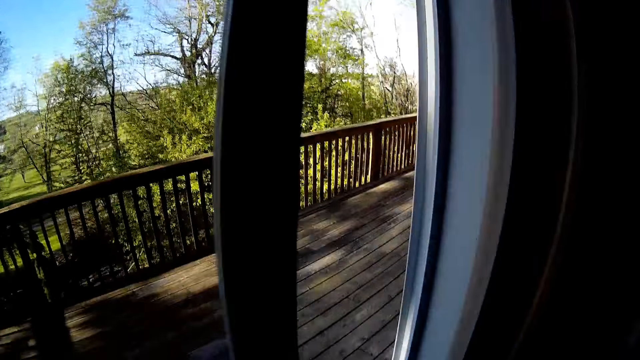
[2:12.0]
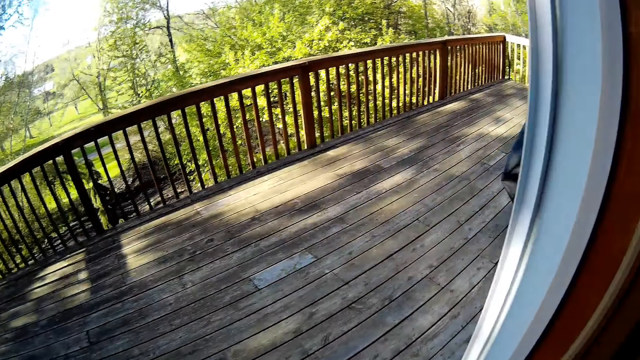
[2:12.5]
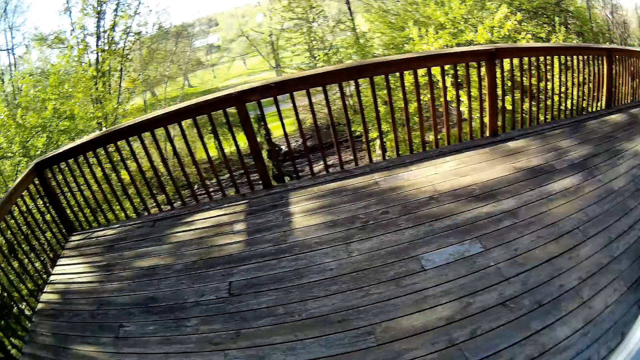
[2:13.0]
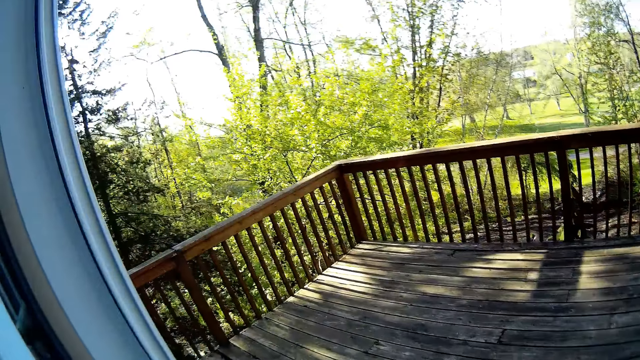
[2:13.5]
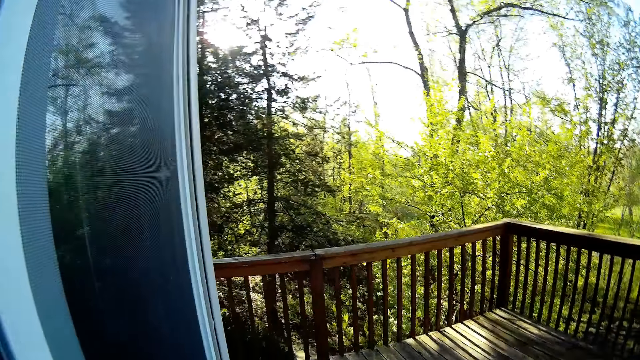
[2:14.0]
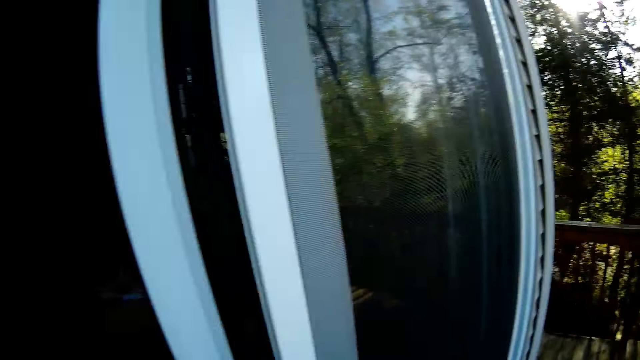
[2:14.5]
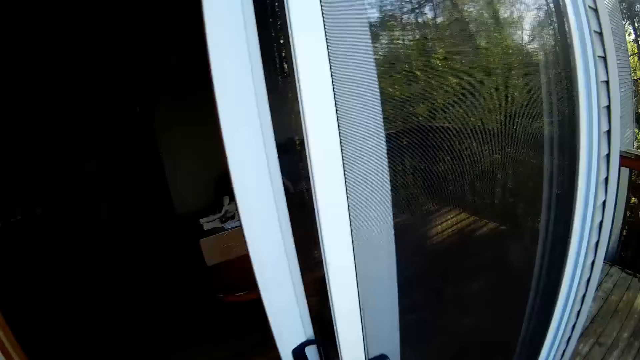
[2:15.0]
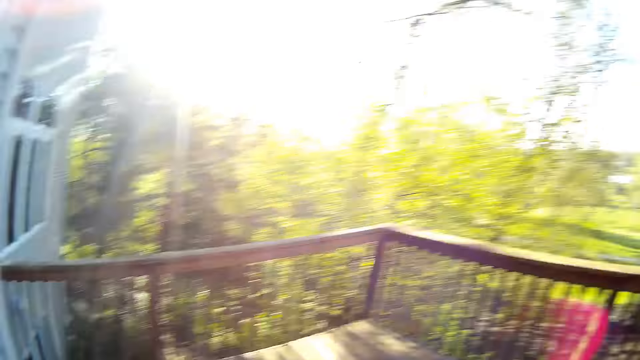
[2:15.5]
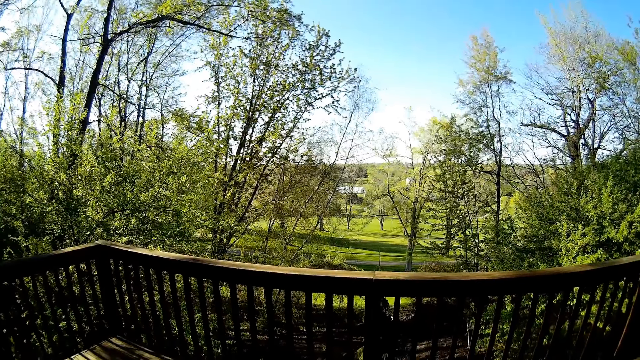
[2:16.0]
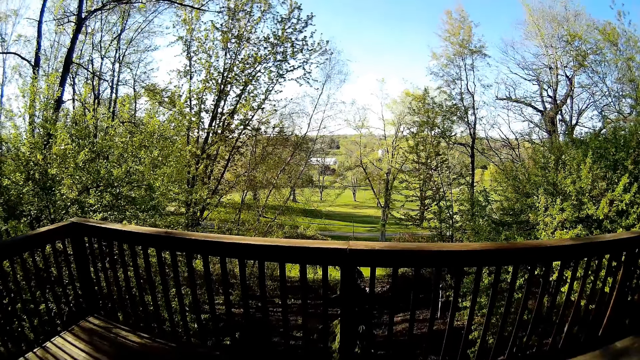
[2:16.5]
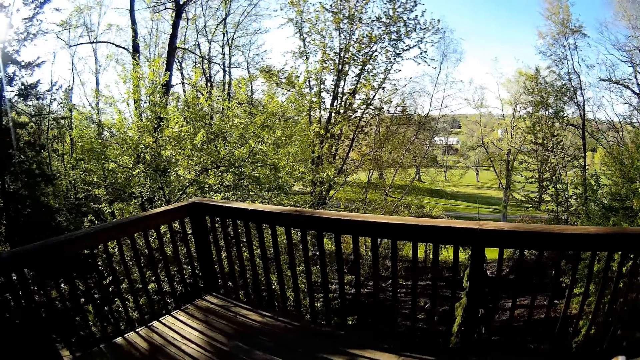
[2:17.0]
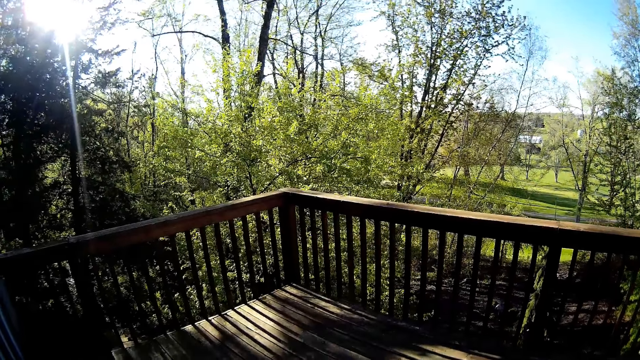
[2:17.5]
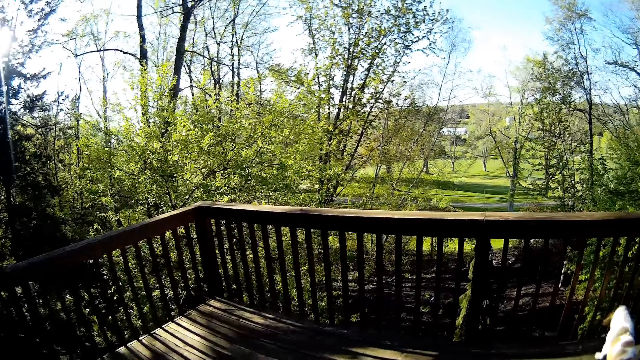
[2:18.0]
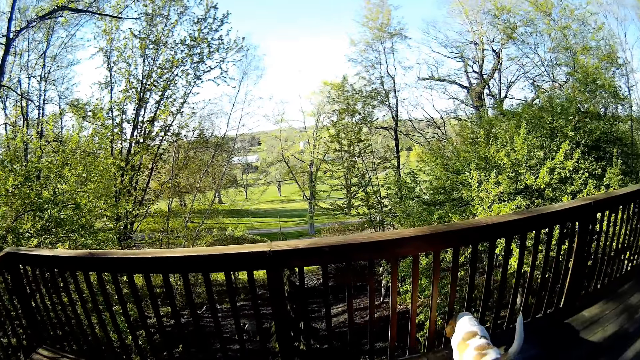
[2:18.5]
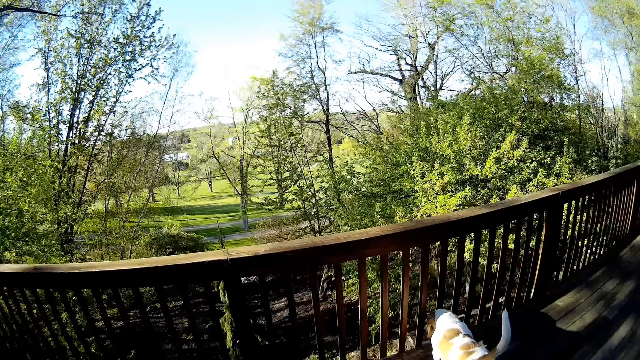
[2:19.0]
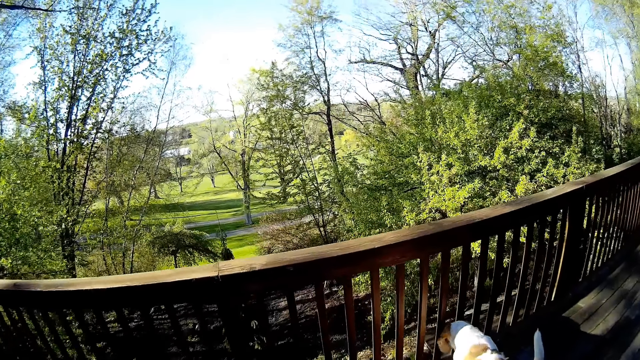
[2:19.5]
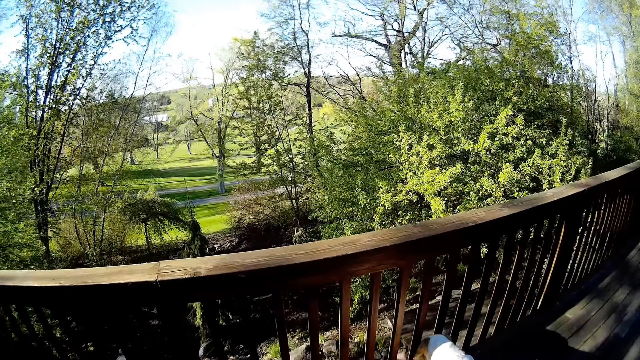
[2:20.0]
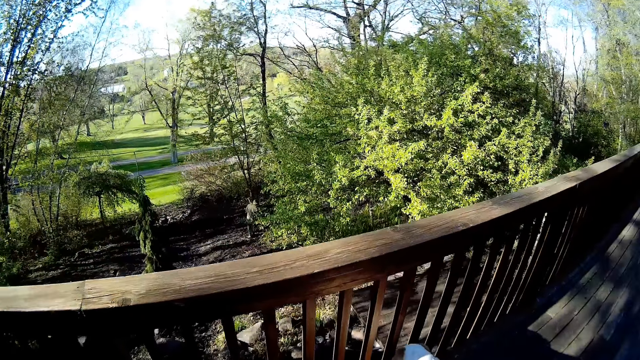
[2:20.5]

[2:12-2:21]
The camera wearer looks at the field. They walk into the balcony from the kitchen. The dog walks to the balcony from the kitchen. The camera wearer walks further on the balcony.

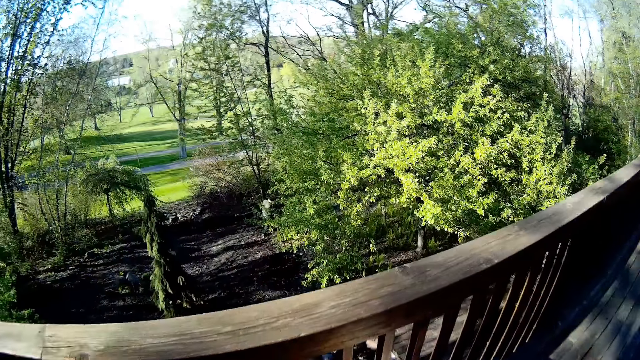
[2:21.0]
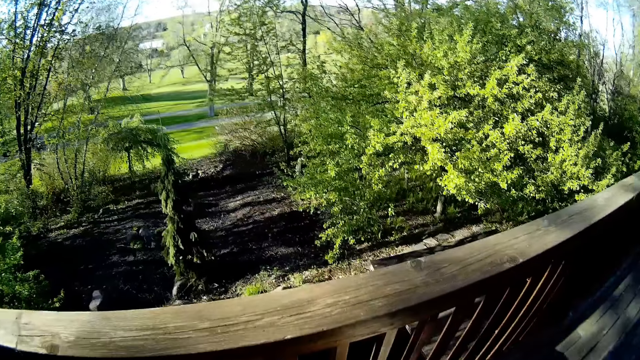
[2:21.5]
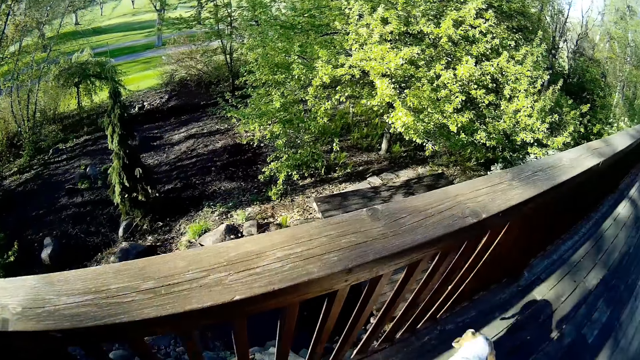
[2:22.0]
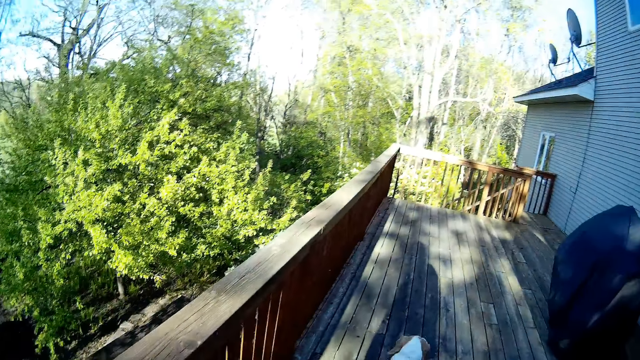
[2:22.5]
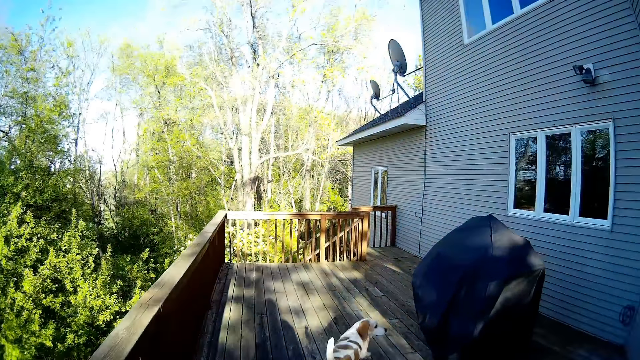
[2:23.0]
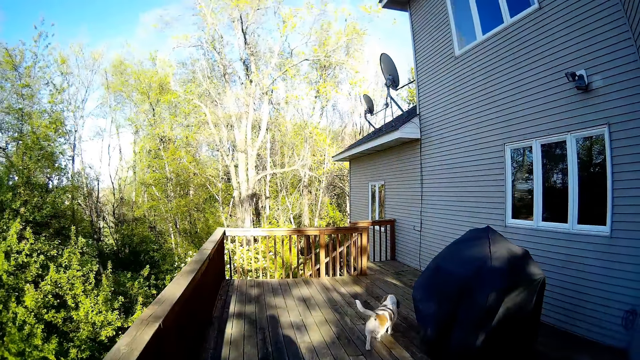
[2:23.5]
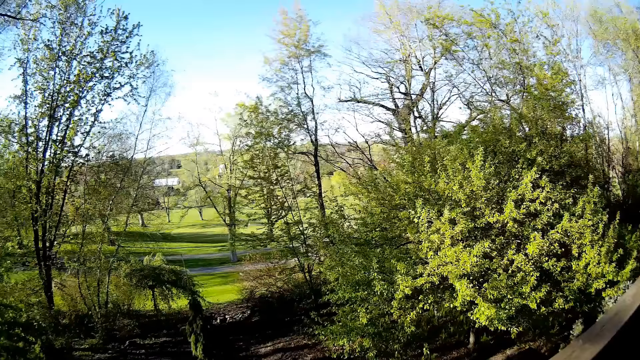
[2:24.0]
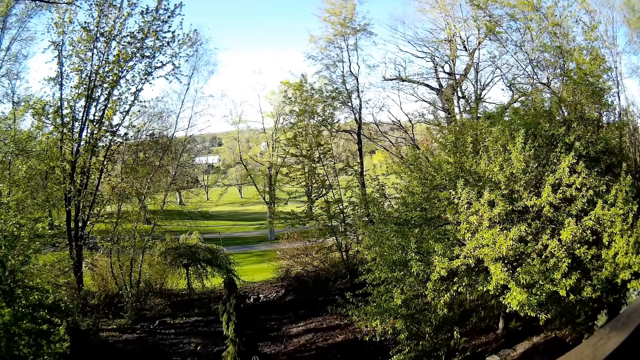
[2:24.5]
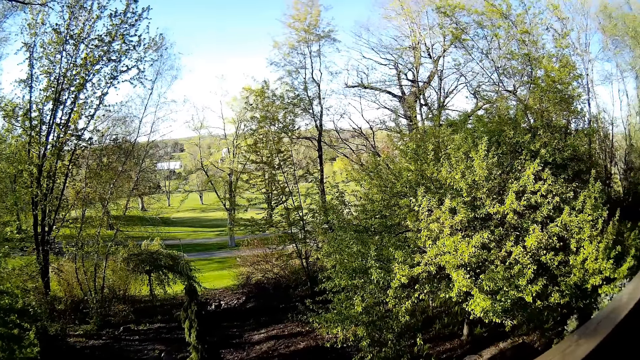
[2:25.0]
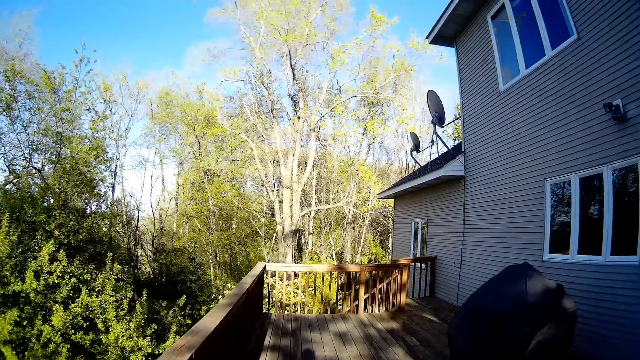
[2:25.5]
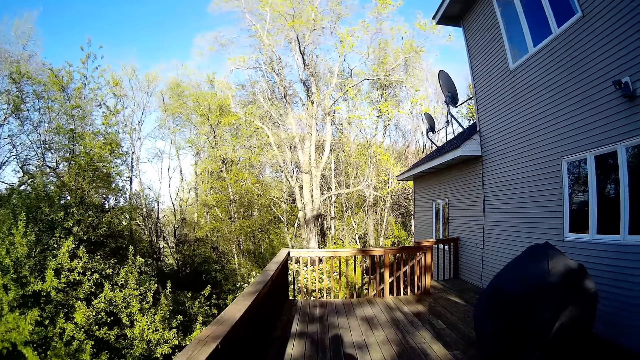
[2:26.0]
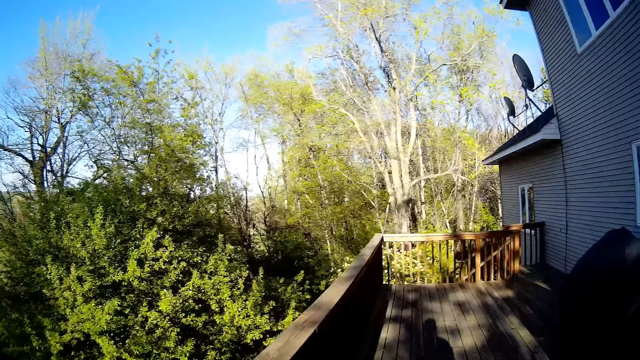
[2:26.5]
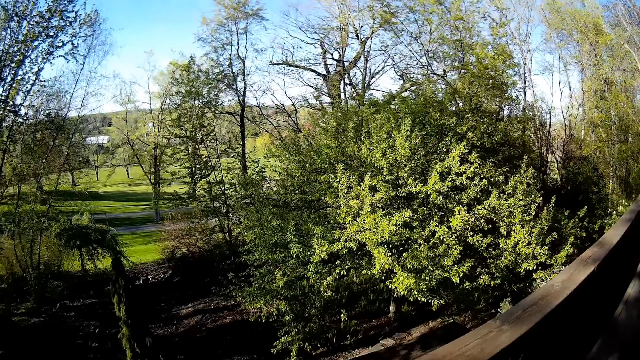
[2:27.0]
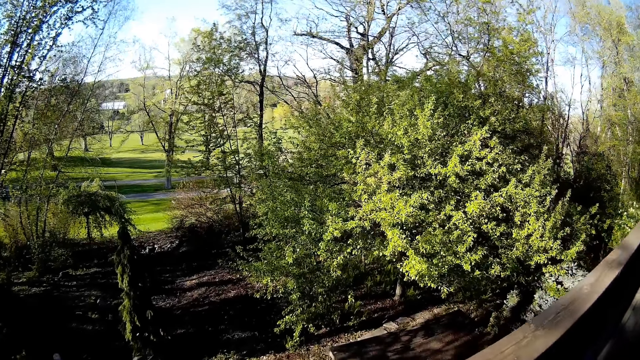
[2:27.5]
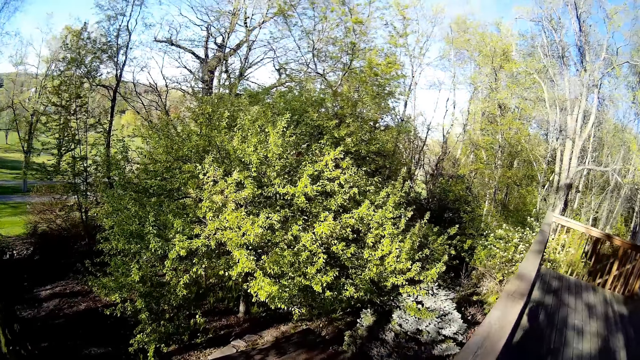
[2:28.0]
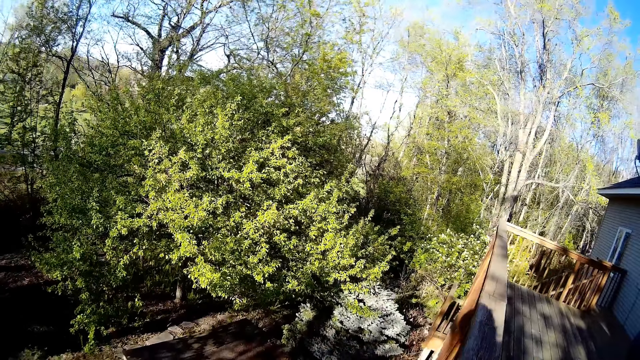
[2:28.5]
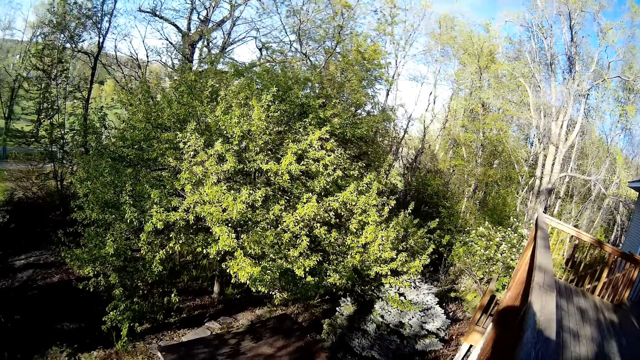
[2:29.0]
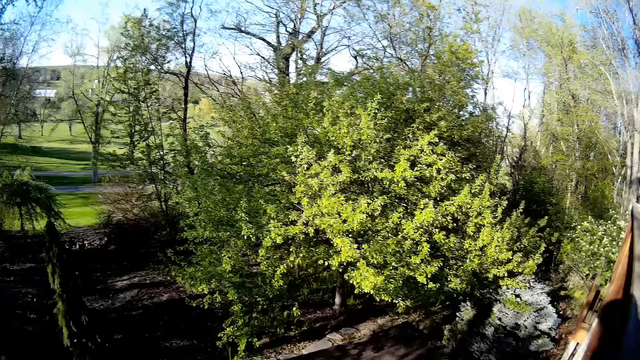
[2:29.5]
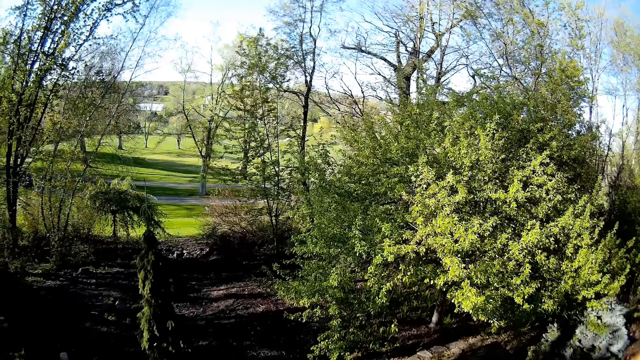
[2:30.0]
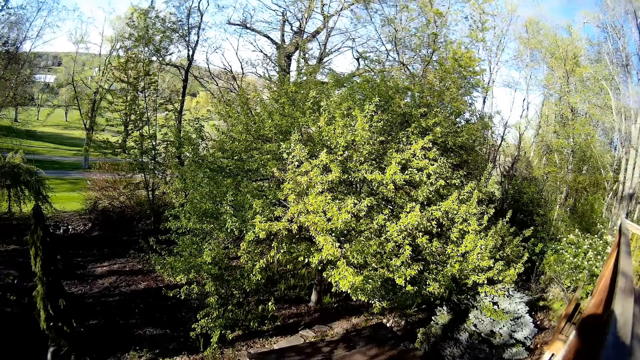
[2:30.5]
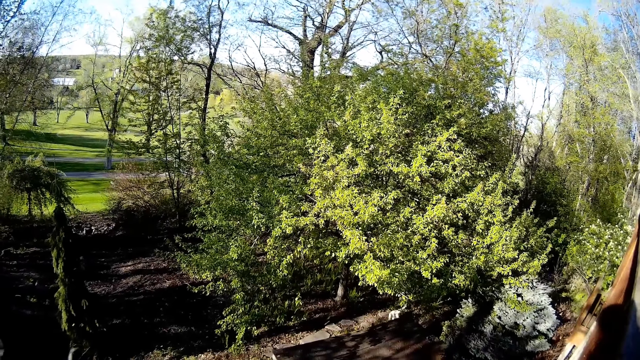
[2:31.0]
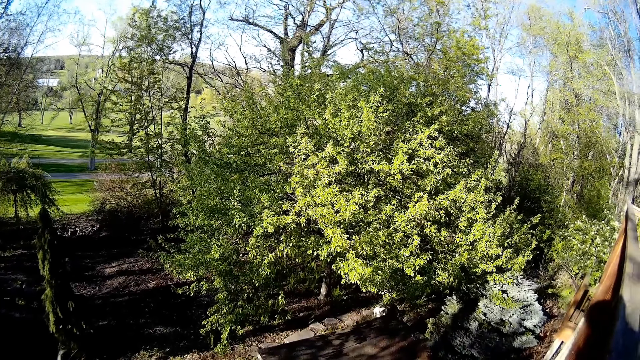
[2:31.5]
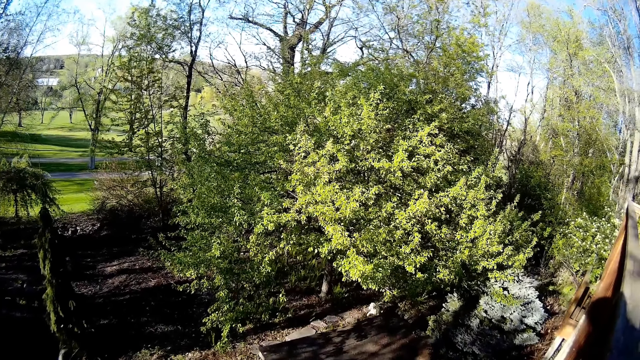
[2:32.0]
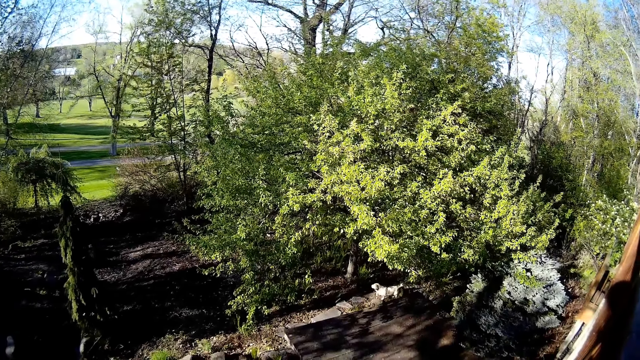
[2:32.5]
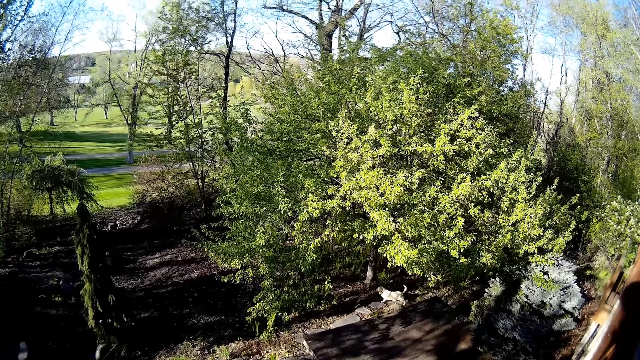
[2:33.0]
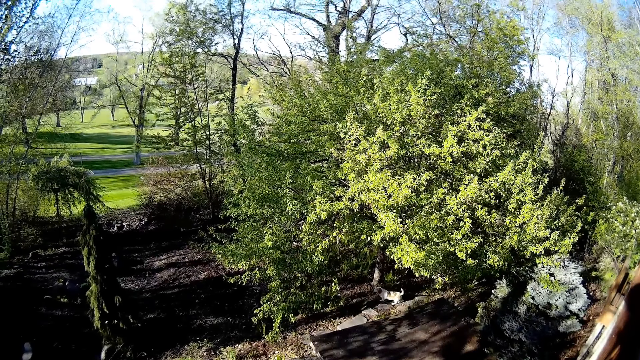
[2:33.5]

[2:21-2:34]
The dog runs to a staircase from the balcony. The camera wearer talks to the dog. They look at the field. The dog runs down the staircase. The dog walks to a lawn from the staircase. A man rakes the lawn with a rake in his hands.
